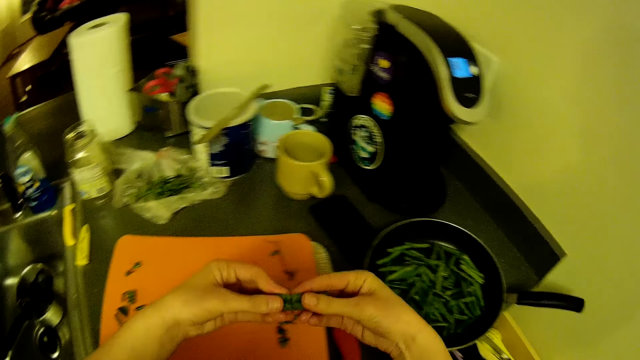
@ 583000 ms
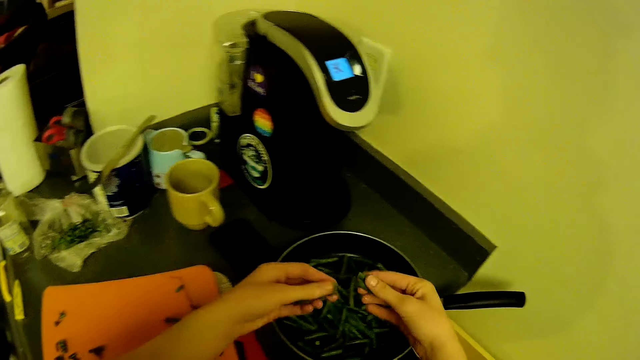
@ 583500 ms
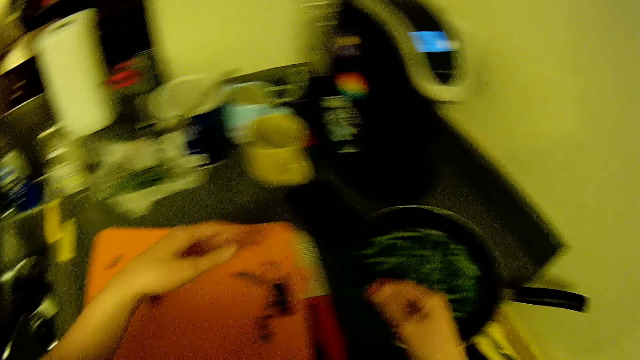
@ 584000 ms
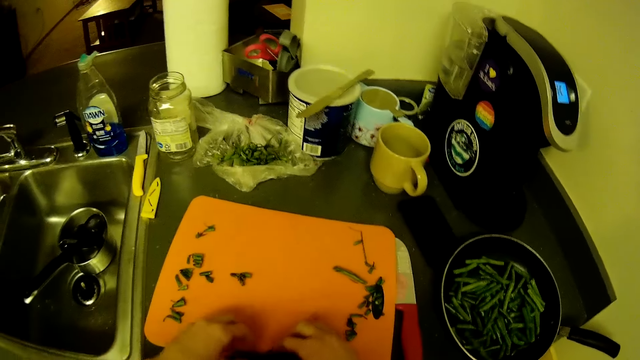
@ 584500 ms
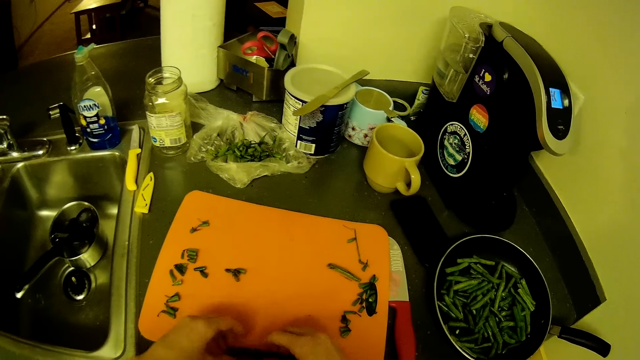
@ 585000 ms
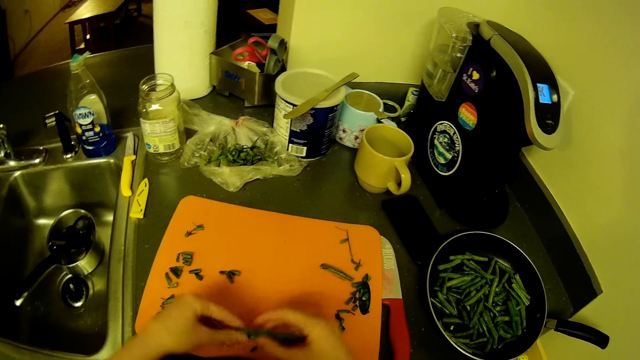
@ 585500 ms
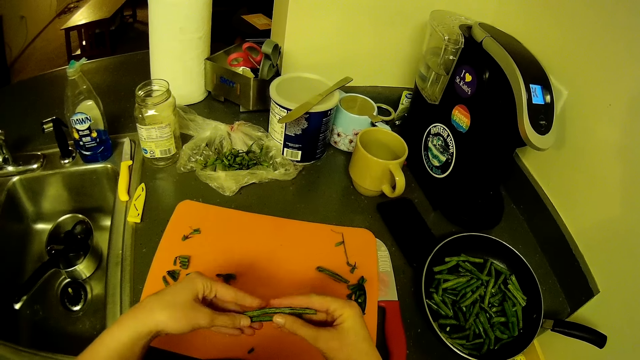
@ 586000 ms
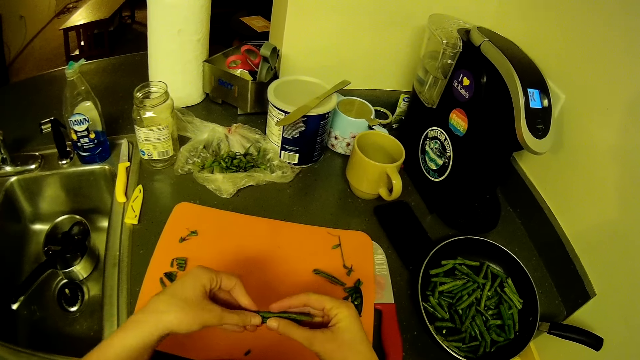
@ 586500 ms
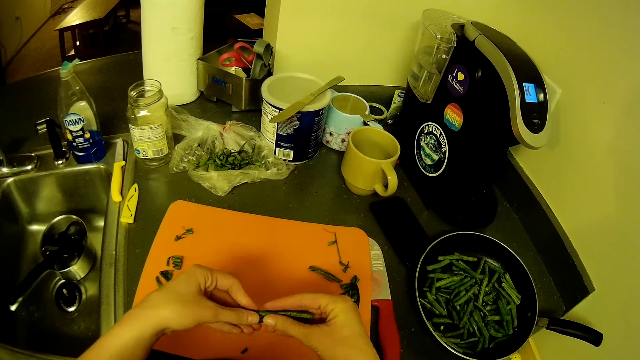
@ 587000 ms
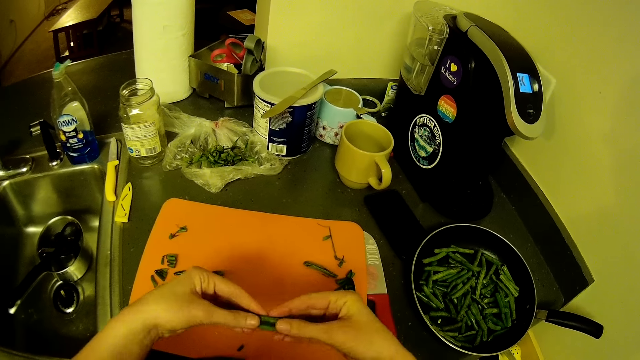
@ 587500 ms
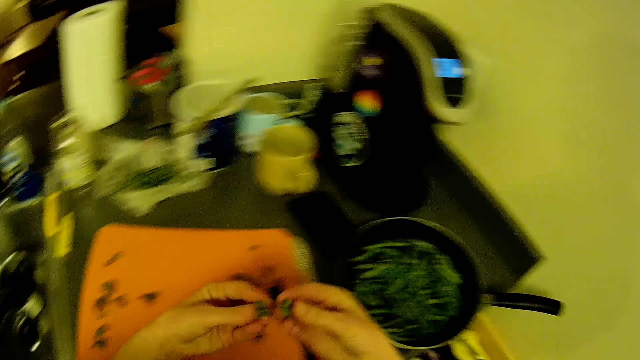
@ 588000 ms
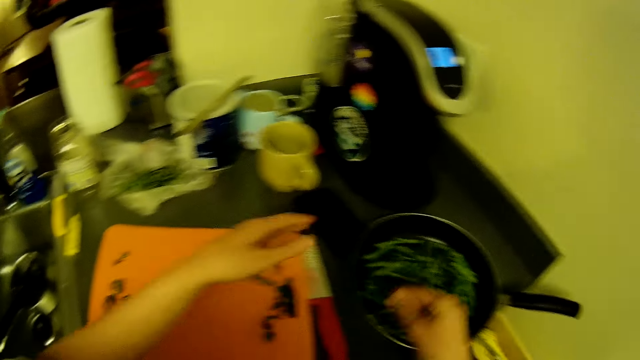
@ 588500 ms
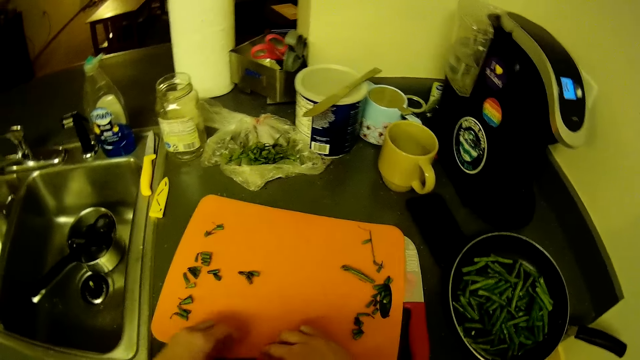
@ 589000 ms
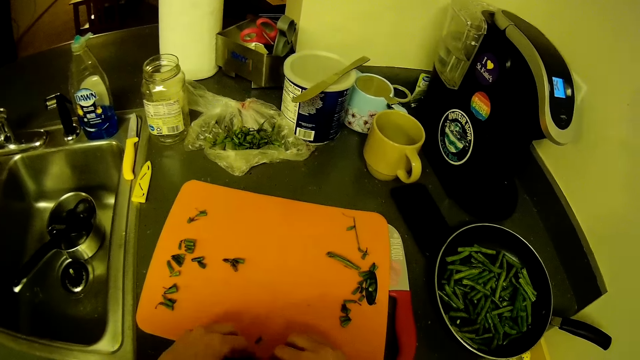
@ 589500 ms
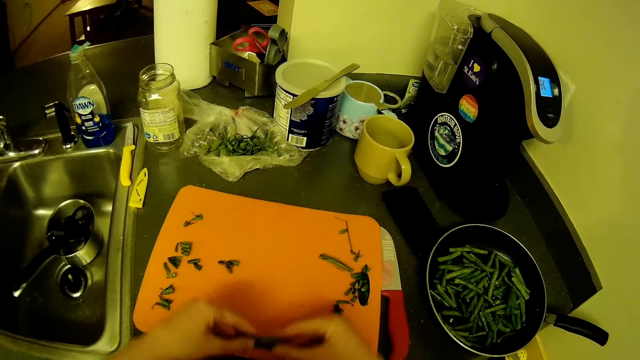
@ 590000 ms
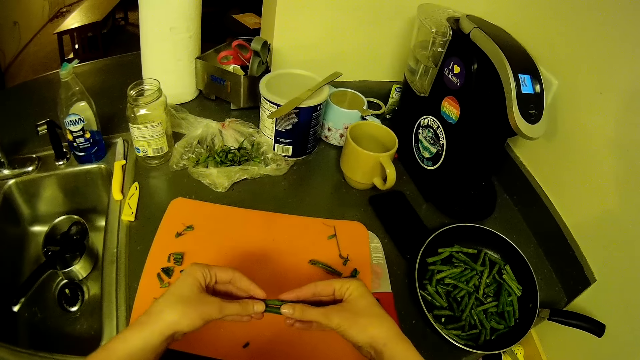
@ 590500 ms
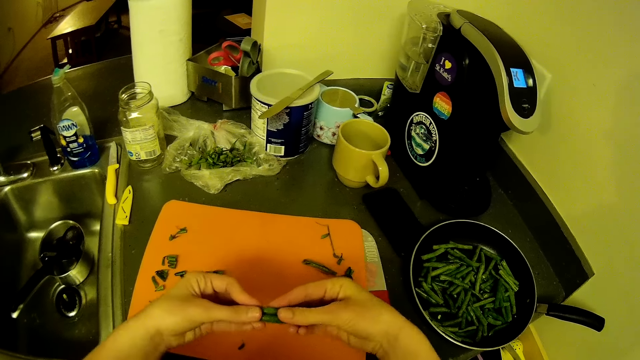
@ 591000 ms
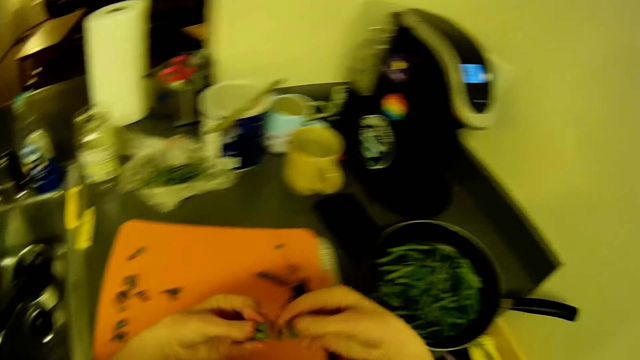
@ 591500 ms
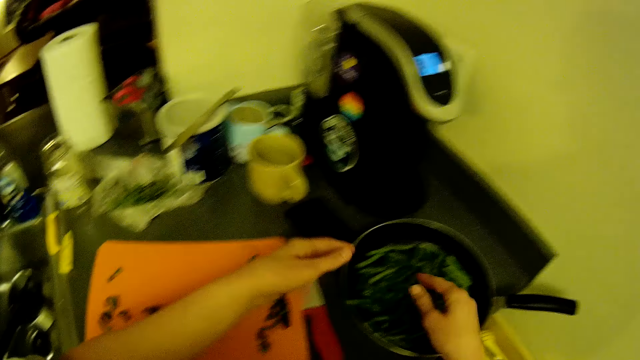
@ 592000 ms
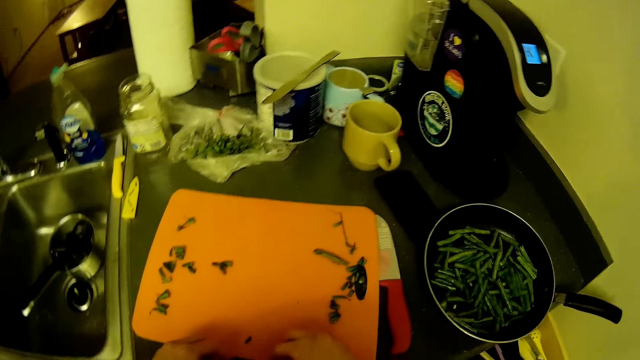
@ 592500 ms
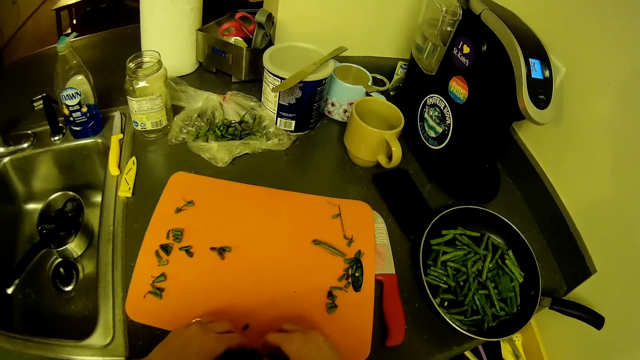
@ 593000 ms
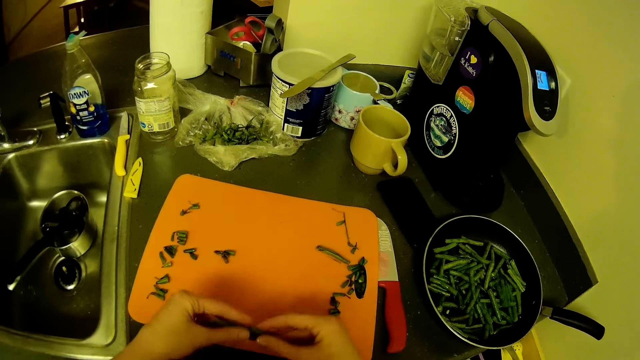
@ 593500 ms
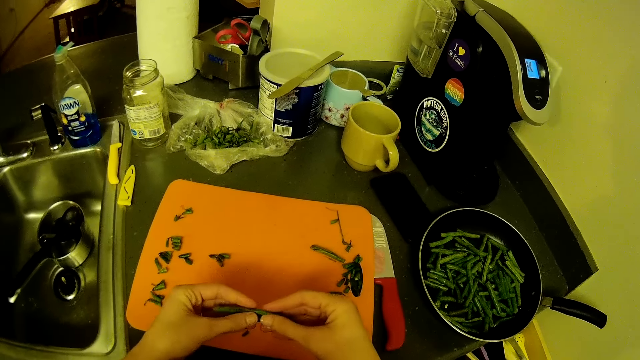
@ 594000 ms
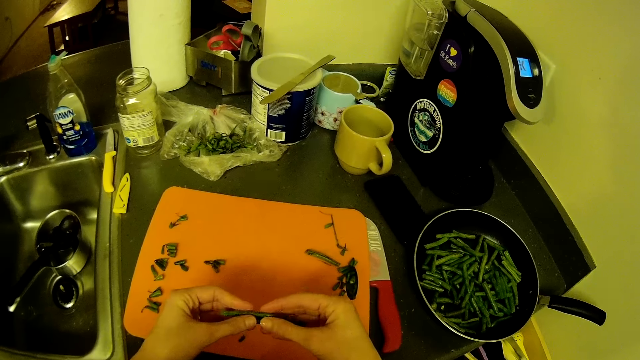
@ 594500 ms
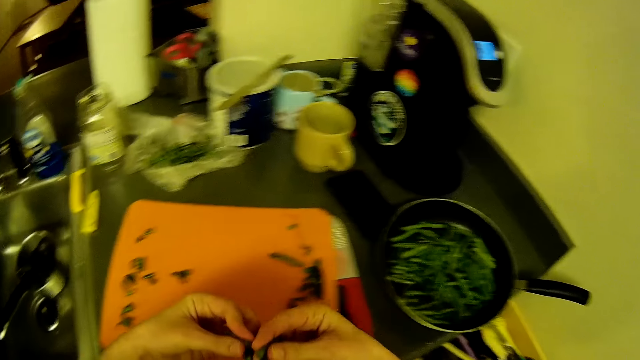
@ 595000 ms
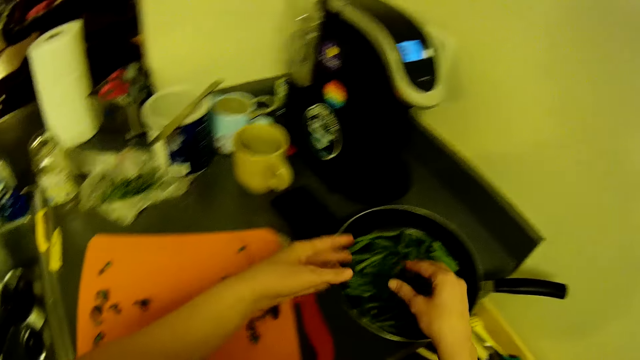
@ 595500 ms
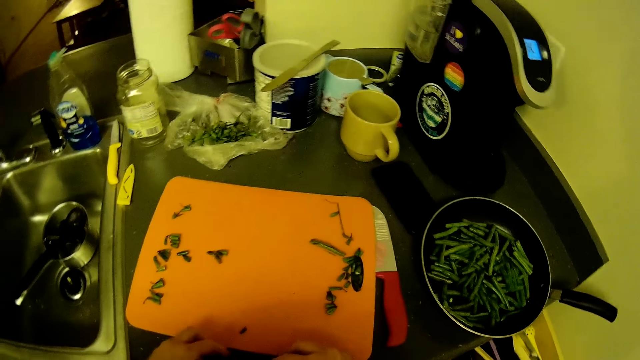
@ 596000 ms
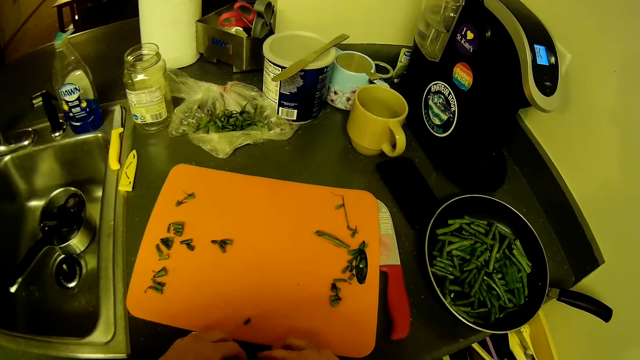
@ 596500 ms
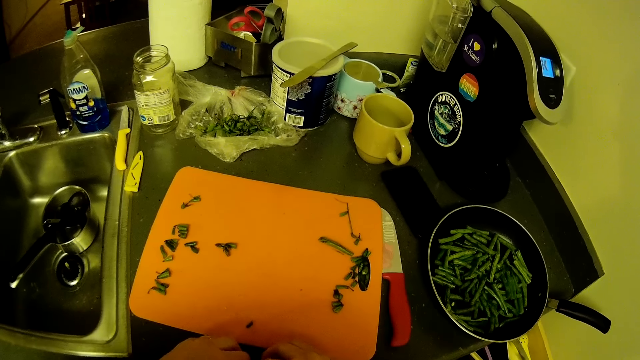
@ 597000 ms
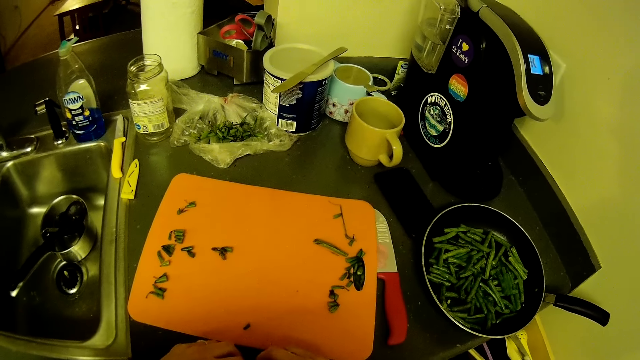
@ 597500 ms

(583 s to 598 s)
The camera wearer takes the beans. They put the French beans on the pan. They take the beans. They cut the French bean. They put the French beans on the pan. They cut the French bean. They put the French beans on the pan. They cut the French bean. They put the French beans on the pan.

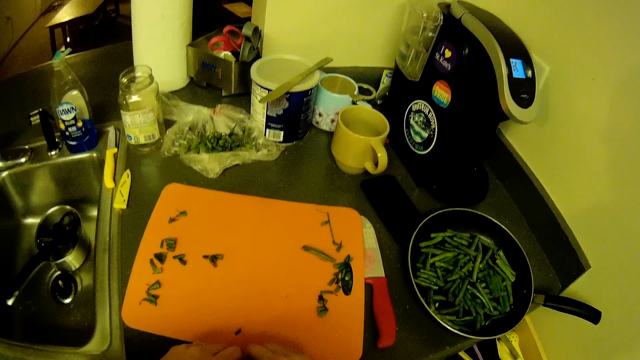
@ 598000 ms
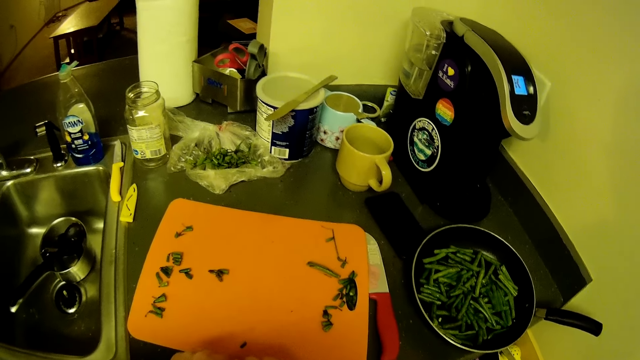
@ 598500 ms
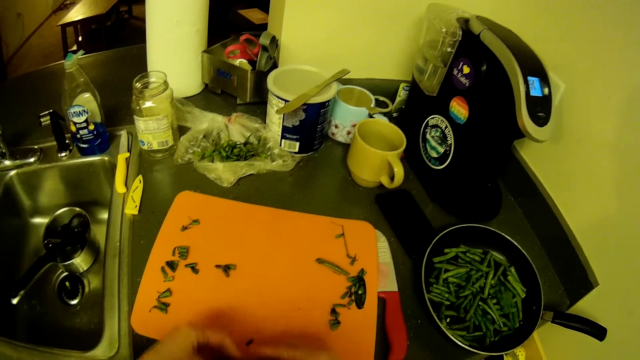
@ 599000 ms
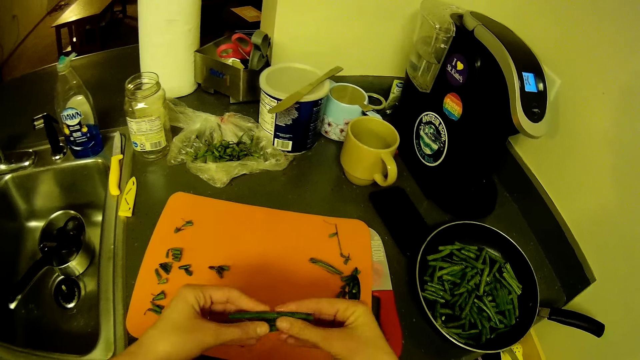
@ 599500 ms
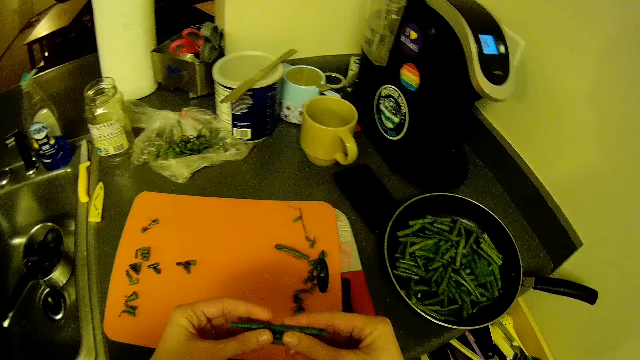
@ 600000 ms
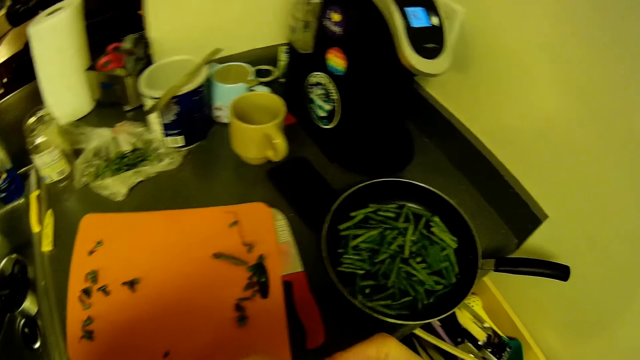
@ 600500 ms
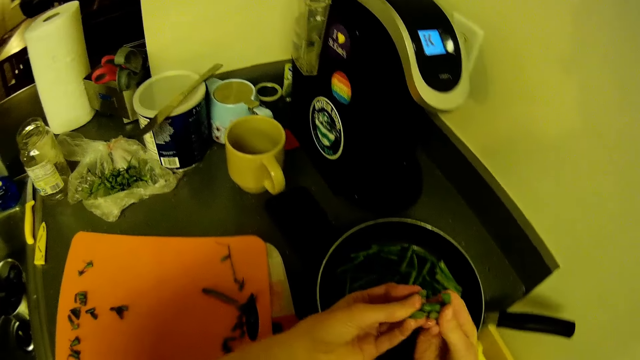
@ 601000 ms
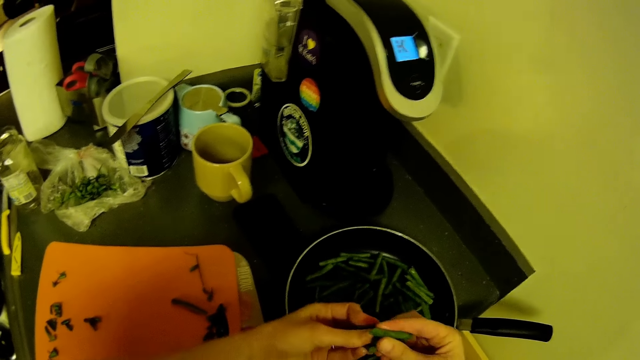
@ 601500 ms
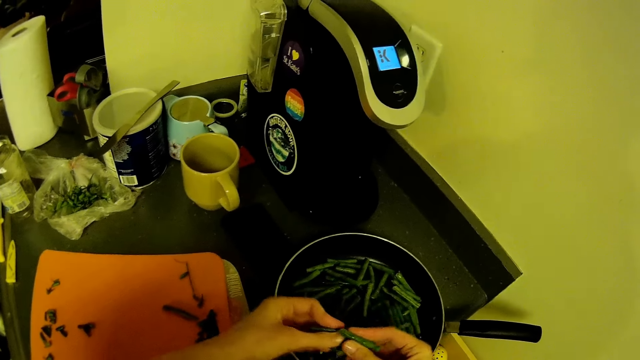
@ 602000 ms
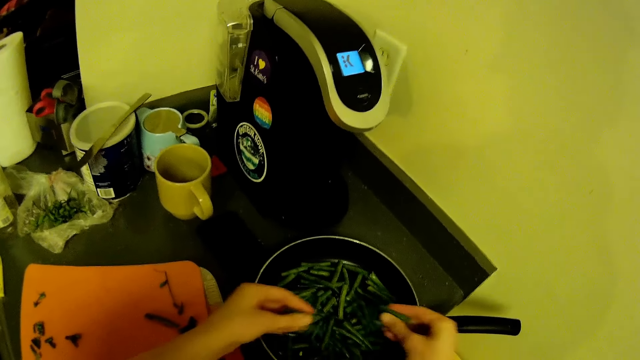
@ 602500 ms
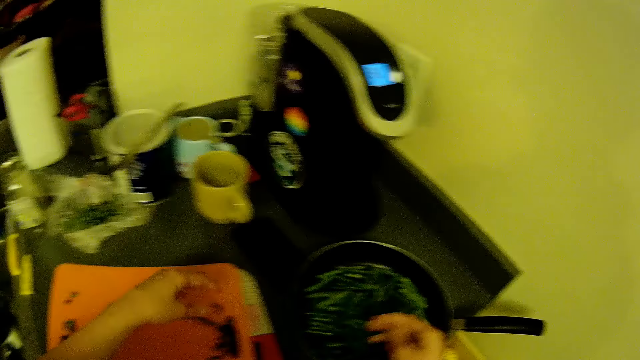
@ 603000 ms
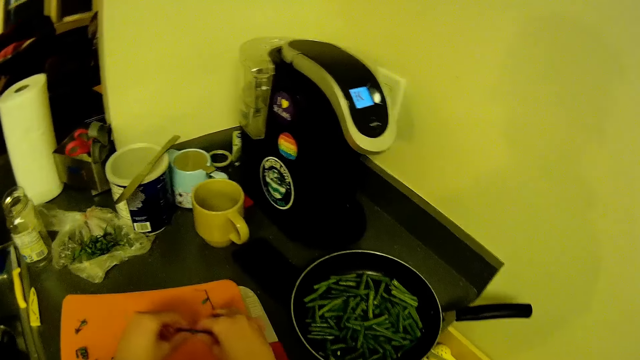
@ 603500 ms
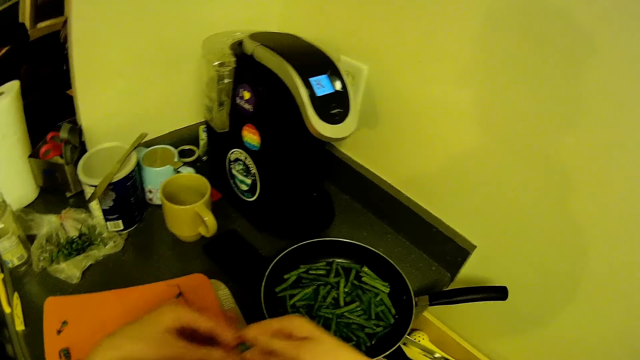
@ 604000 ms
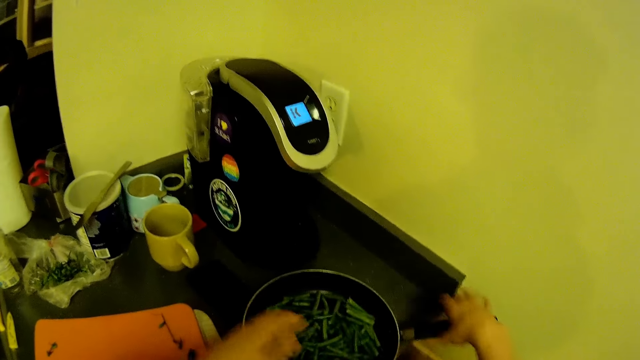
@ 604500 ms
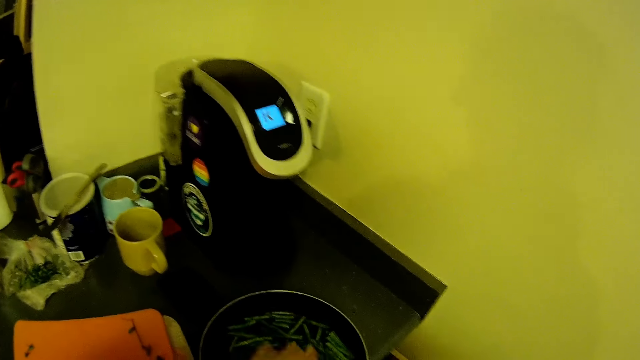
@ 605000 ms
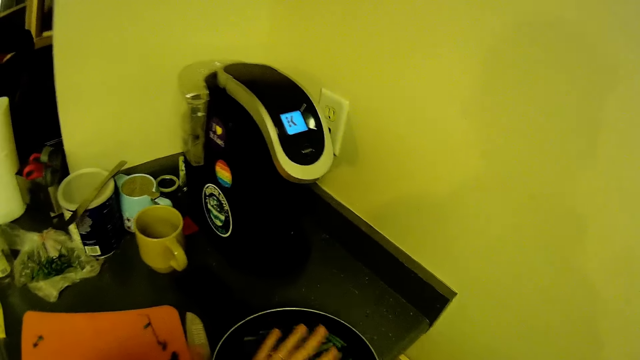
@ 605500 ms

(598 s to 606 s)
The camera wearer cuts the French bean. She puts the French beans on the pan. She picks the frying pan from the handle with her right hand. She adjusts the green pea in the frying pan with her left hand.
